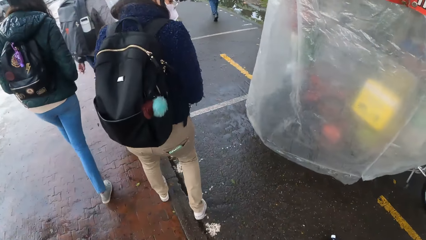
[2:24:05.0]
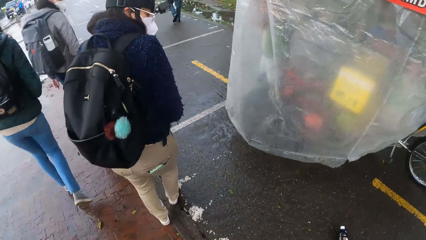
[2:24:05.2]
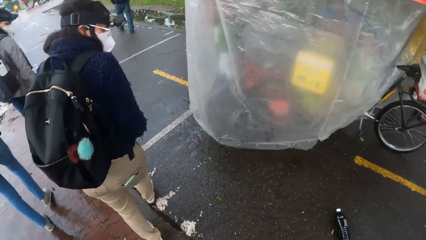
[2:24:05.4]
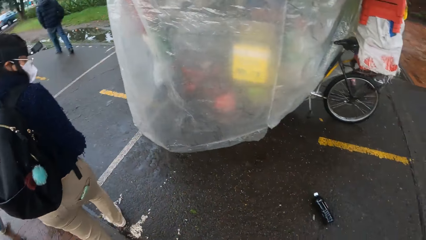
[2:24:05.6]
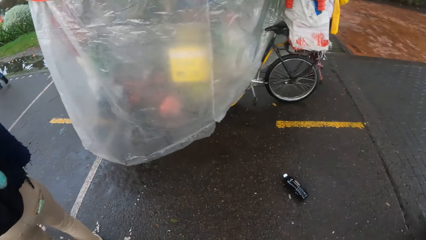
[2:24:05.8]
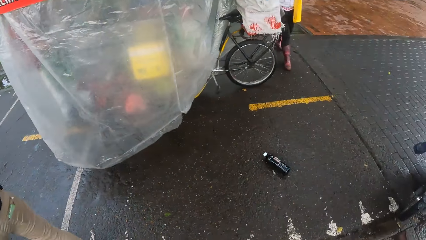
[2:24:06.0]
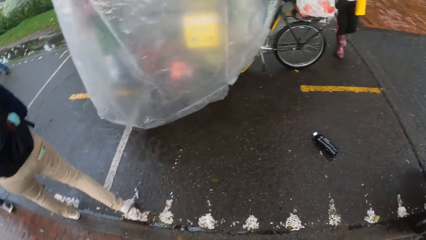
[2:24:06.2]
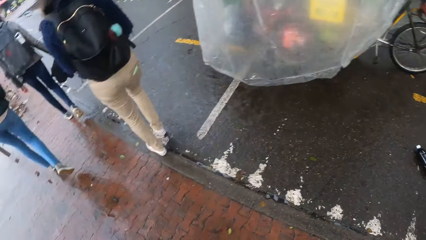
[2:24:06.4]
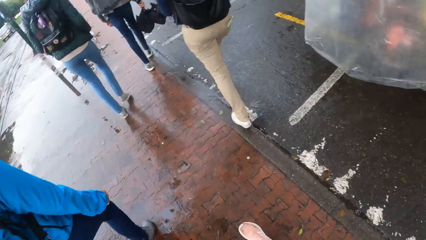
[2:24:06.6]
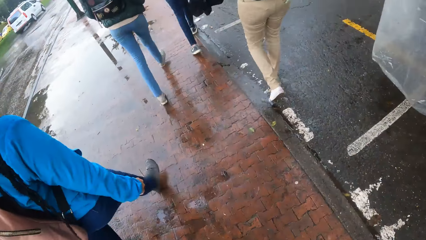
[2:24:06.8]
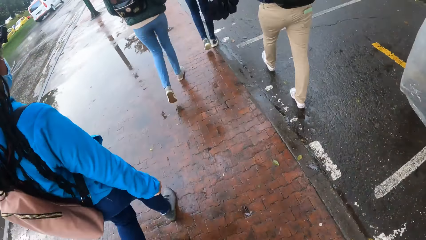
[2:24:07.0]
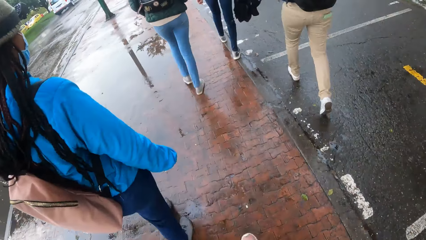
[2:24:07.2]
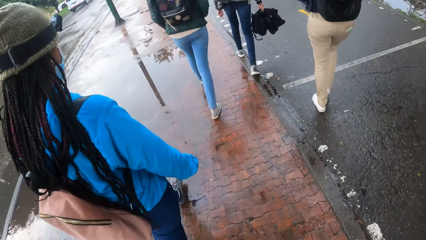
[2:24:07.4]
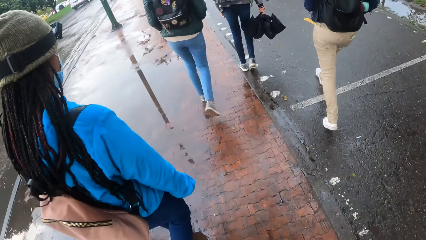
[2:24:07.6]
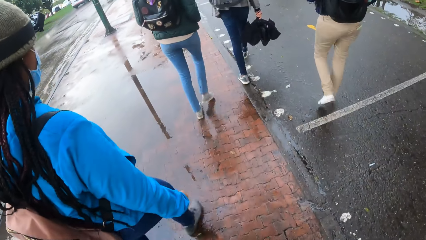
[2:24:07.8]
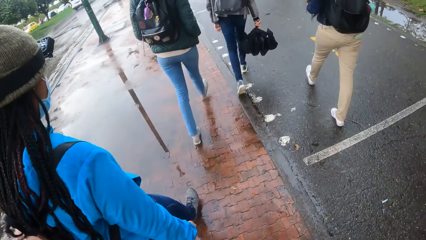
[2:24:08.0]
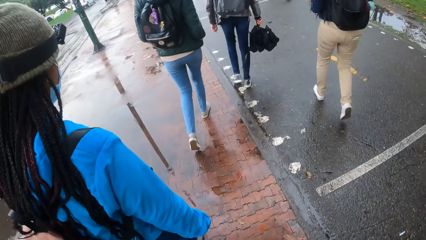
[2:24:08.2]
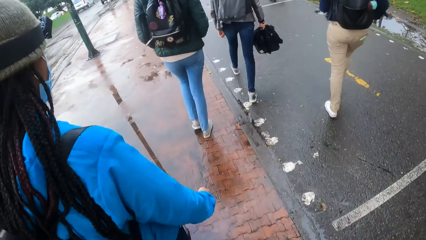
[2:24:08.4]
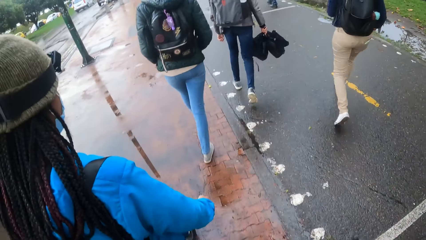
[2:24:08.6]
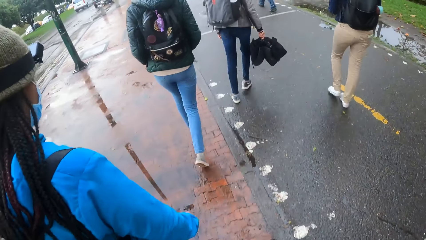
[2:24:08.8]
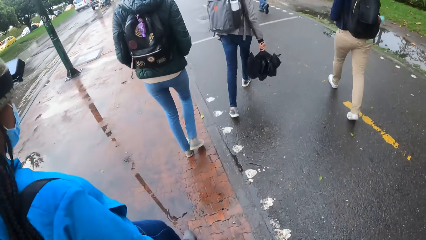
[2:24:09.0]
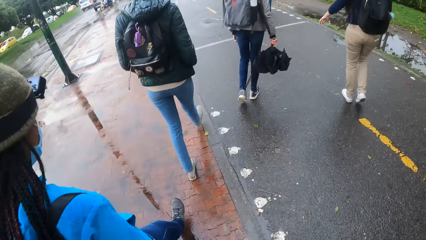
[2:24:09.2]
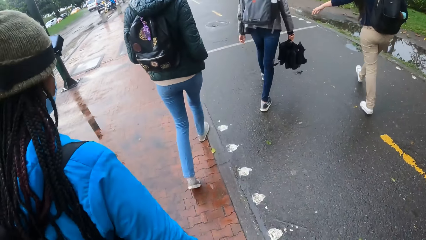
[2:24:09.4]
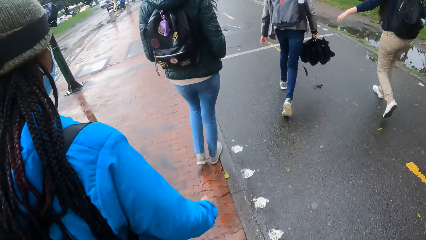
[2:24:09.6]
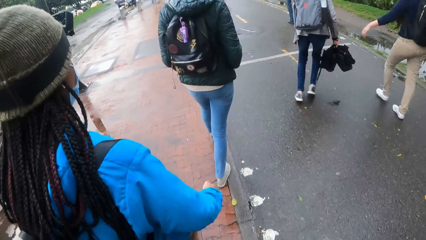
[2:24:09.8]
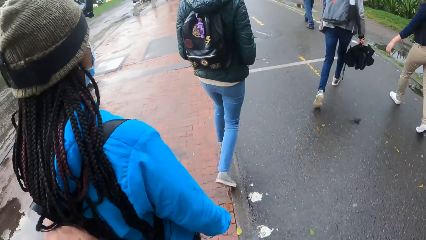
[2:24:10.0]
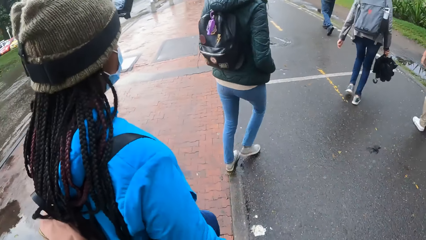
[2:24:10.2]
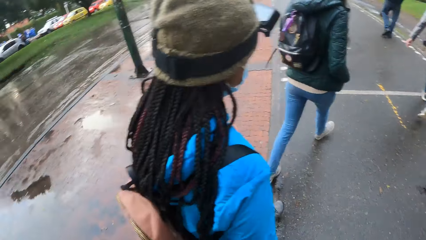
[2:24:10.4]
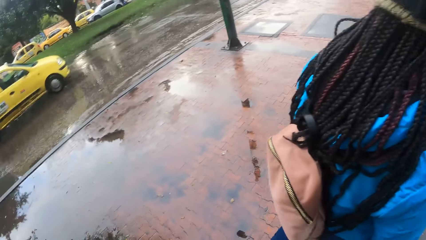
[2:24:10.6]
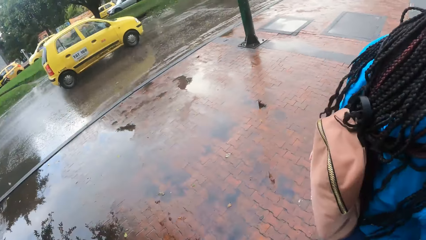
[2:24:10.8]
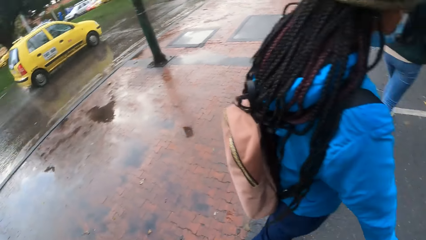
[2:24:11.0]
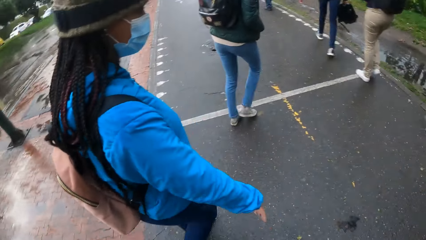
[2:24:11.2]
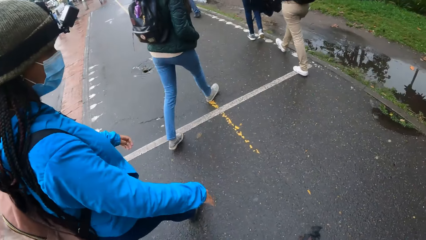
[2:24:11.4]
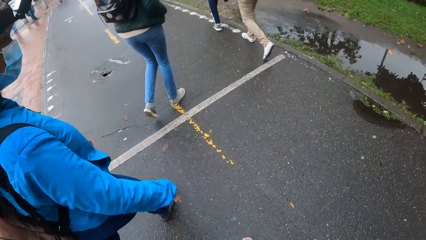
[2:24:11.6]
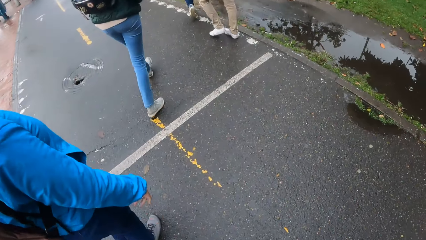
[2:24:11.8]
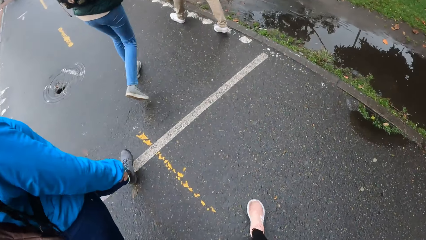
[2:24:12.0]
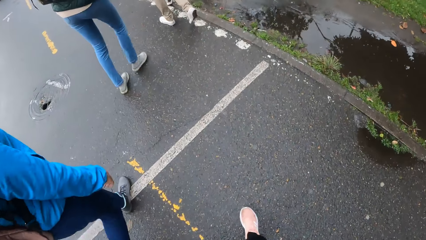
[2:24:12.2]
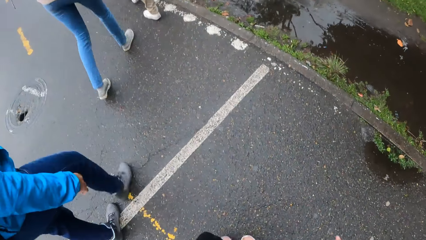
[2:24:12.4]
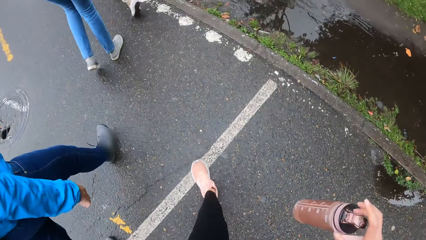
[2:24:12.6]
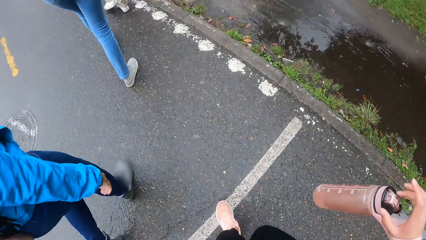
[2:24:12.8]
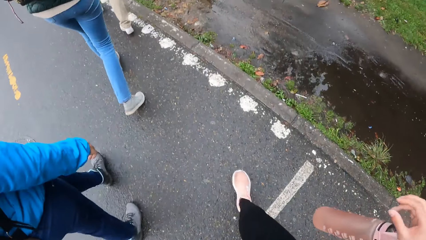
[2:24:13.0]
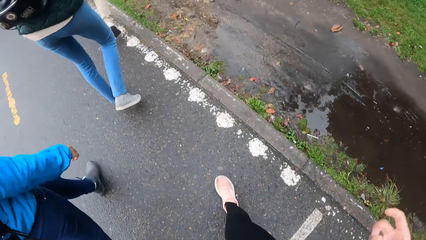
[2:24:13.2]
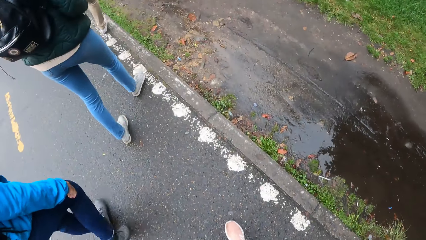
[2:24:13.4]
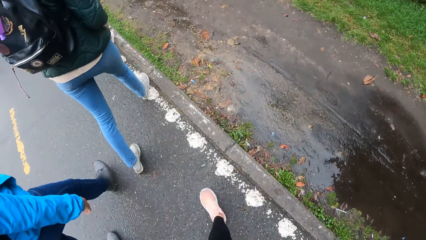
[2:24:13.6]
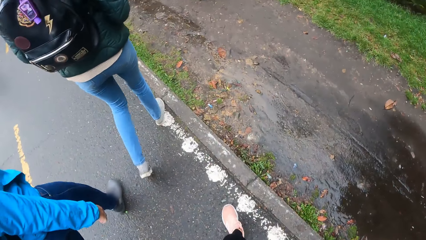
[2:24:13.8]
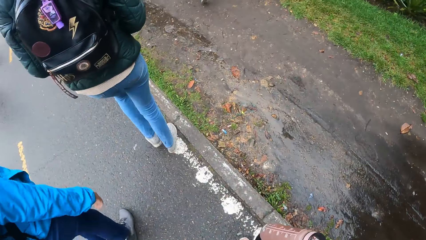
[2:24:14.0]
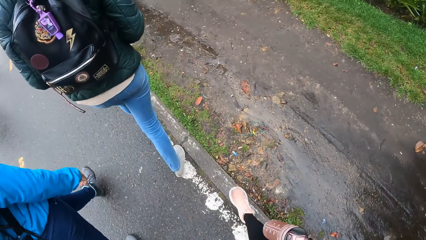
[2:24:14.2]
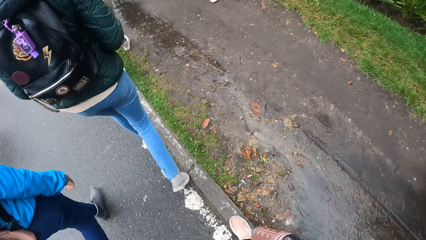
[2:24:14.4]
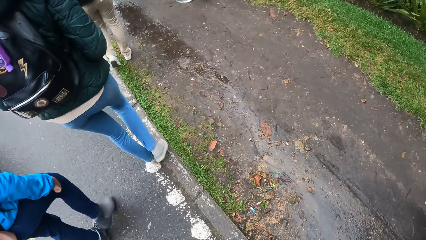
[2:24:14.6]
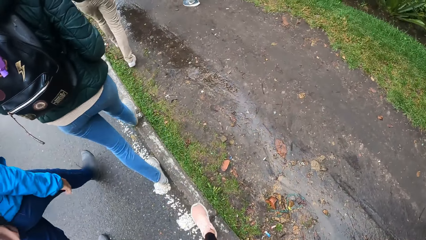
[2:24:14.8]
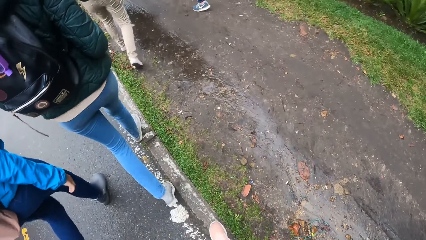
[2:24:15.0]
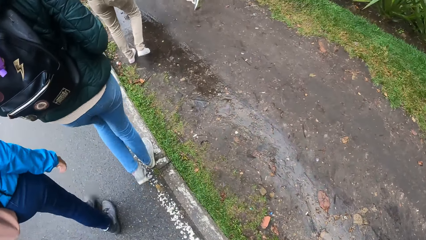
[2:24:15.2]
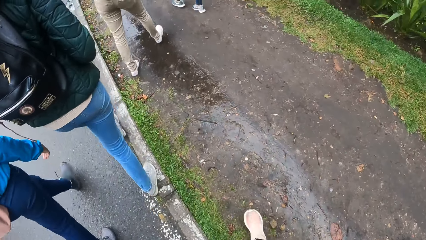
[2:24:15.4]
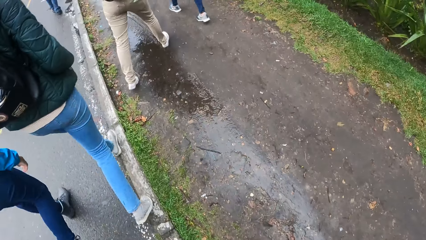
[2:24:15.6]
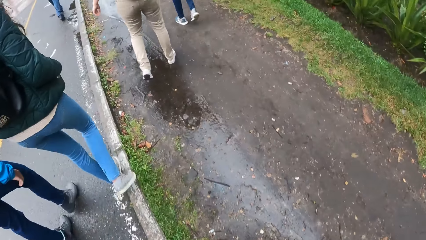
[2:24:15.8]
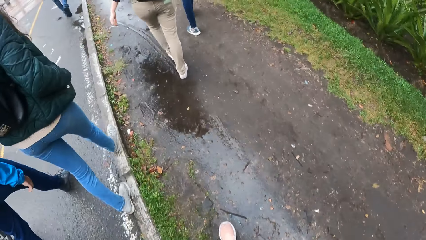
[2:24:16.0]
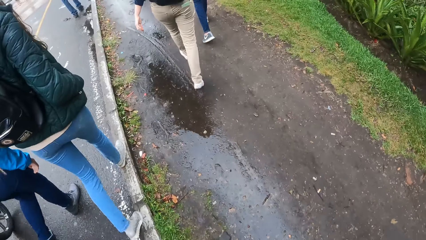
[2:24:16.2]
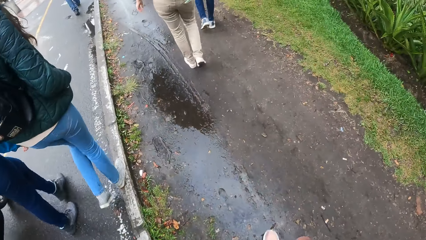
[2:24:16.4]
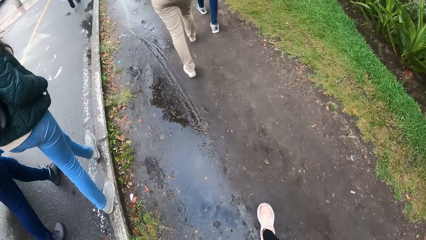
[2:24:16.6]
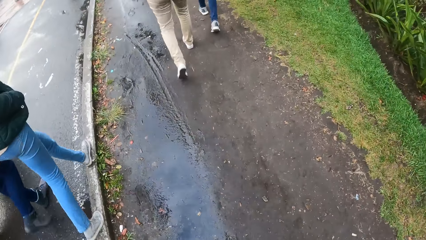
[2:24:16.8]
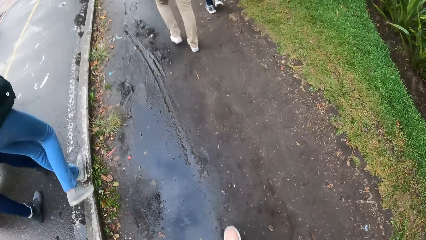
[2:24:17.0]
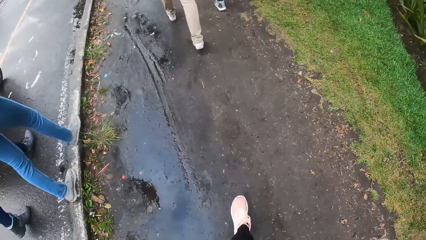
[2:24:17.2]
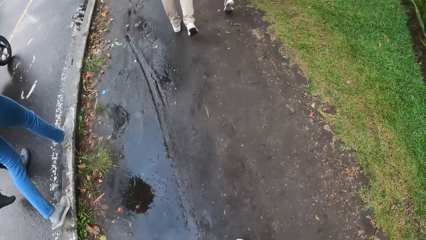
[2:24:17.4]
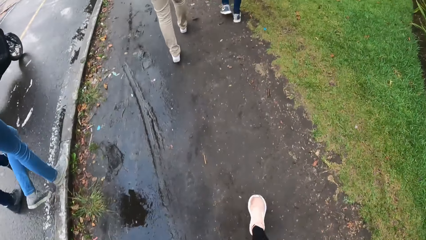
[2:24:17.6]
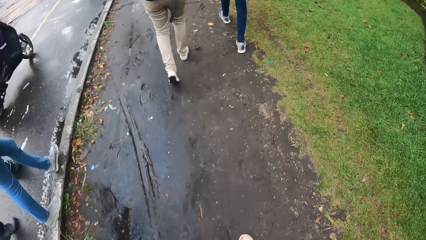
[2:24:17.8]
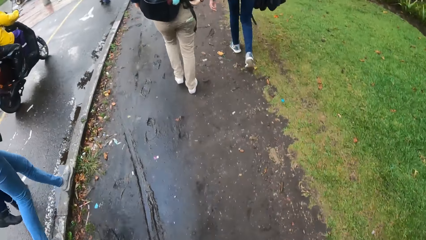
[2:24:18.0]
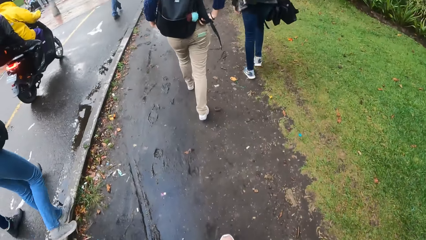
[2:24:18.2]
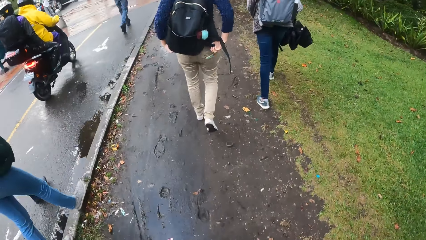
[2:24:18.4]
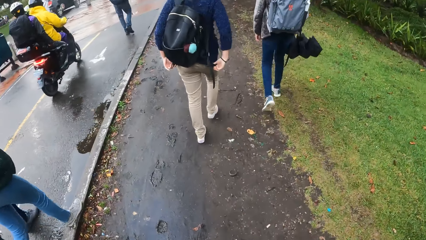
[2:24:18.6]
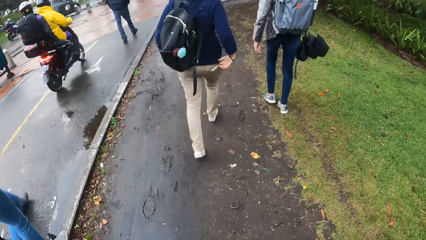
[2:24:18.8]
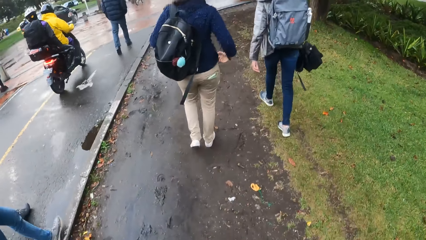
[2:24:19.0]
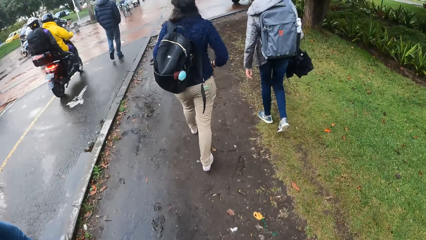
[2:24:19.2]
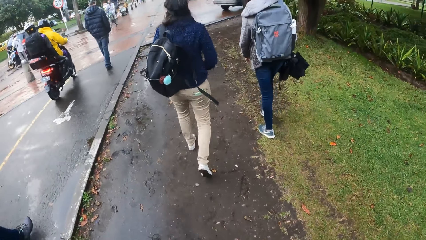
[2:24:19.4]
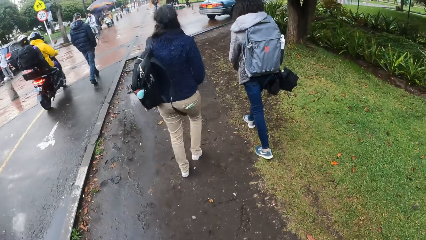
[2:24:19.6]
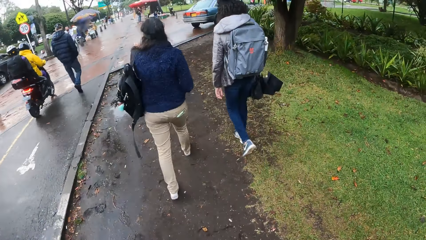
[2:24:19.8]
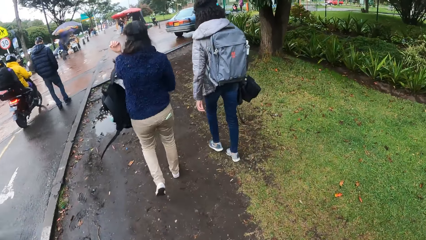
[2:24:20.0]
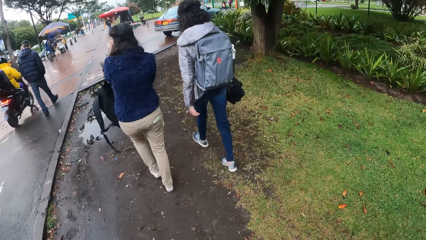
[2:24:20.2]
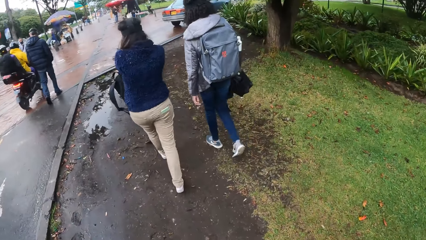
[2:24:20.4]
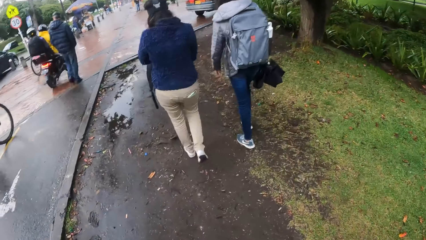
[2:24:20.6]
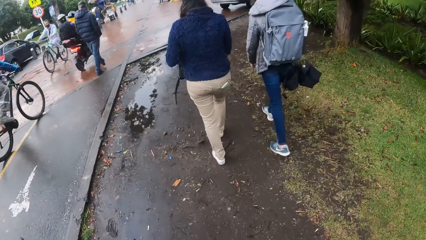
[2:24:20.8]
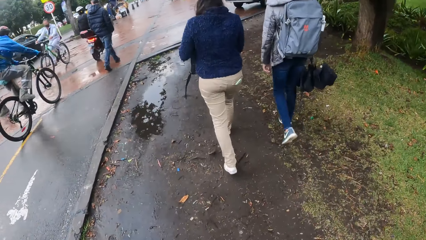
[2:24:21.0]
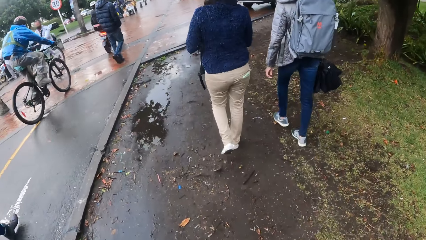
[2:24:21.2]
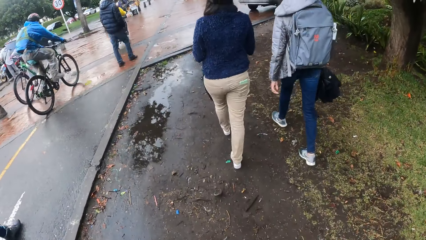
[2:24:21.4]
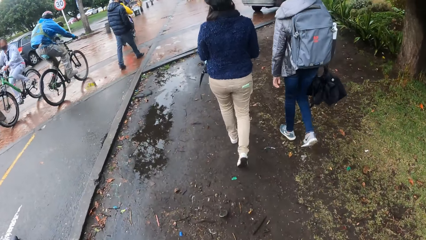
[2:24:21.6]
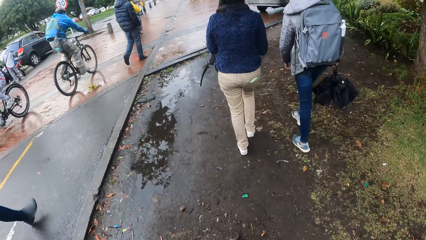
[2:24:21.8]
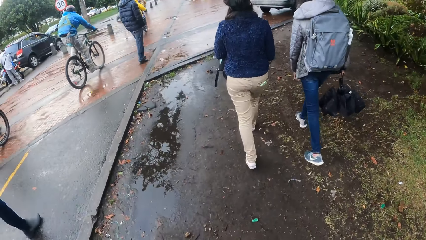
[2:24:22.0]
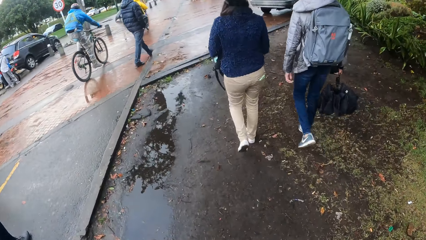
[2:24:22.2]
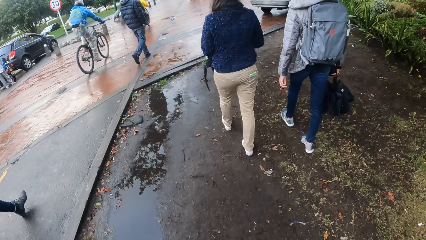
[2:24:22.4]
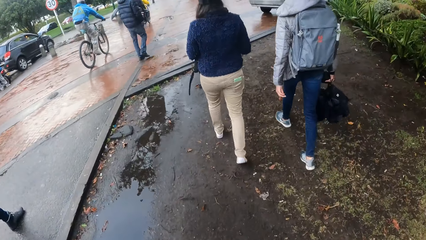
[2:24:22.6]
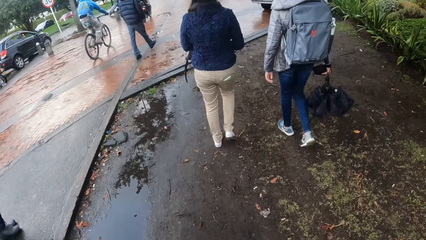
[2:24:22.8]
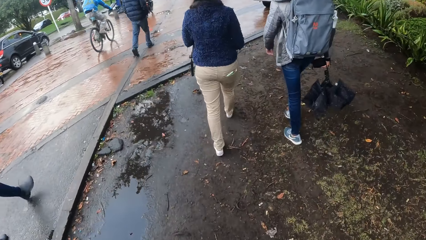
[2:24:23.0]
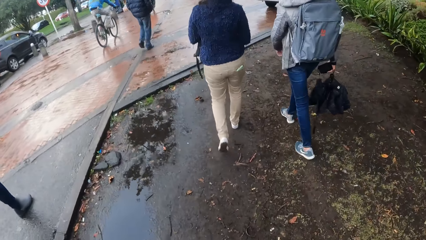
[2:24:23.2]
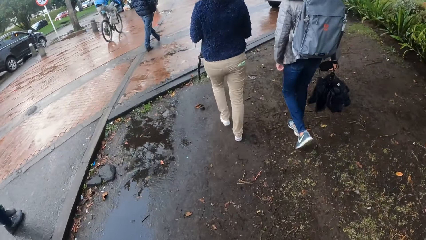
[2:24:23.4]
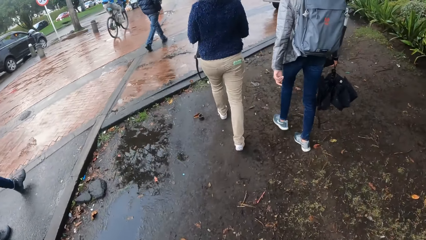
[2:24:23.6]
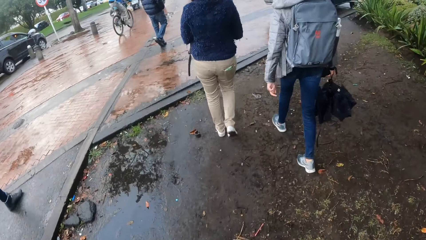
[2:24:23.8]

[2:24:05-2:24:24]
A lady, another lady and a man cross the road. The camera wearer walks on the sidewalk. A woman removes a black bag from her shoulder with both hands.
